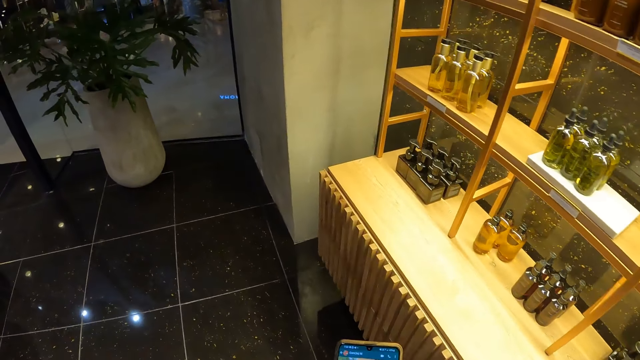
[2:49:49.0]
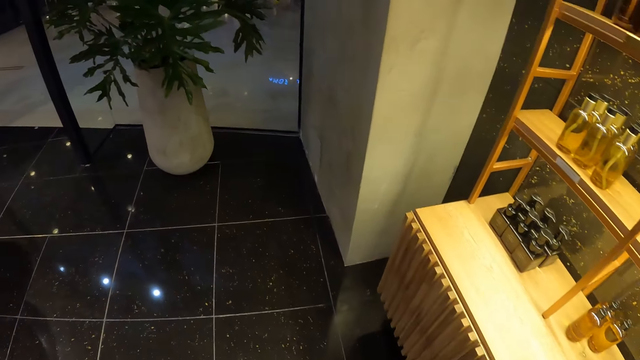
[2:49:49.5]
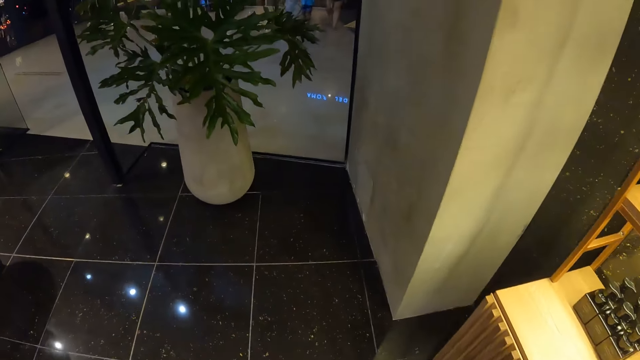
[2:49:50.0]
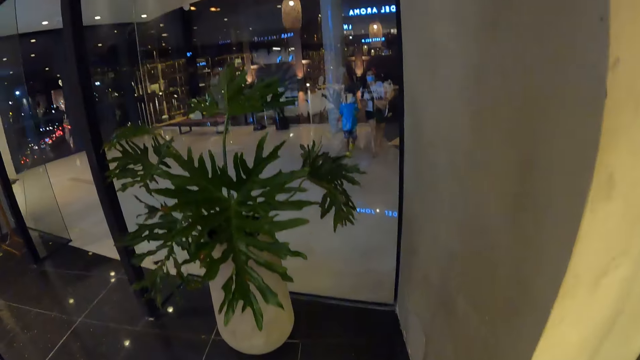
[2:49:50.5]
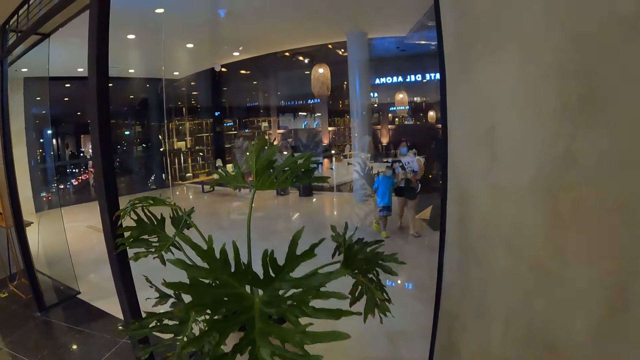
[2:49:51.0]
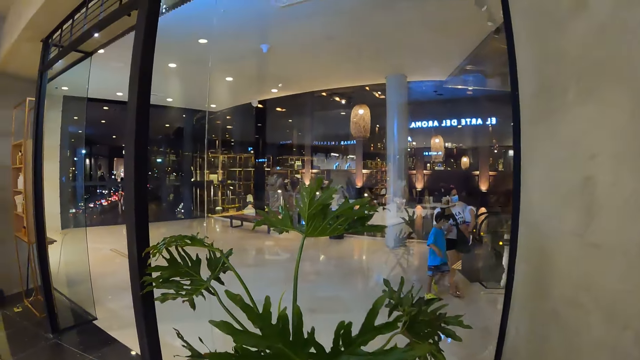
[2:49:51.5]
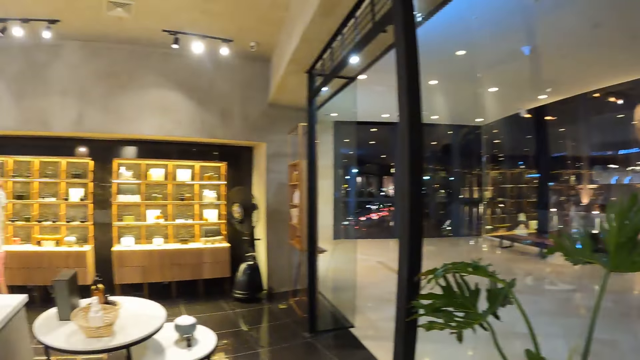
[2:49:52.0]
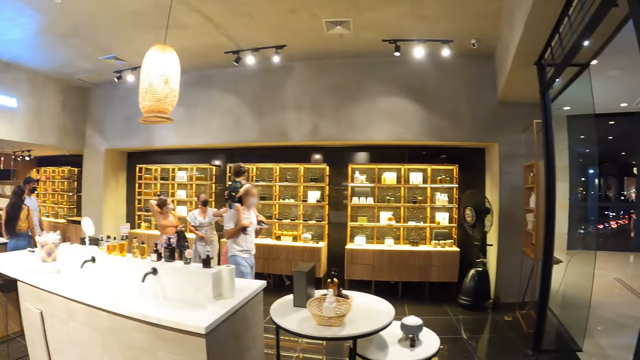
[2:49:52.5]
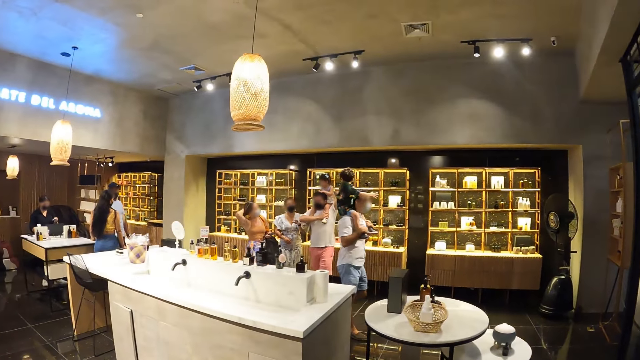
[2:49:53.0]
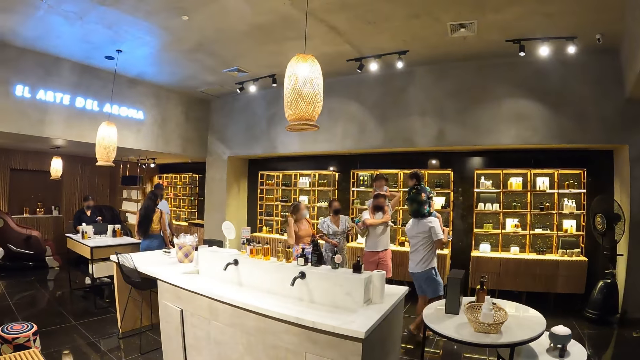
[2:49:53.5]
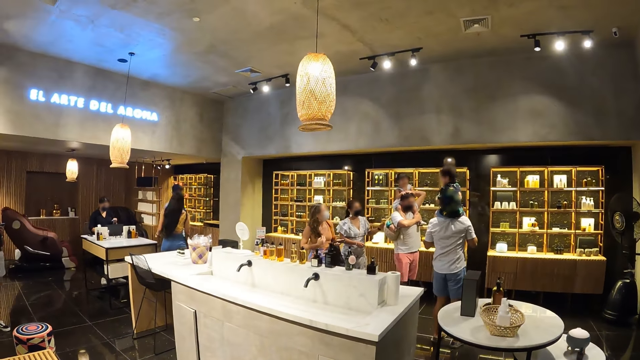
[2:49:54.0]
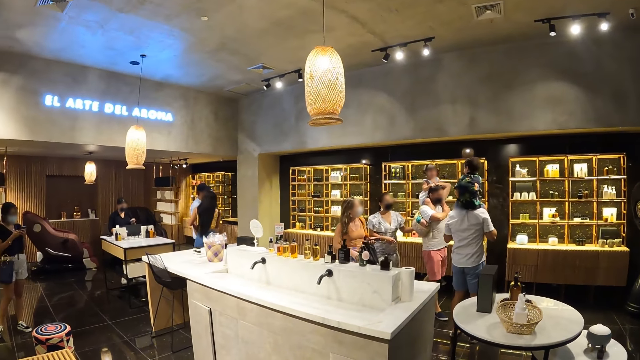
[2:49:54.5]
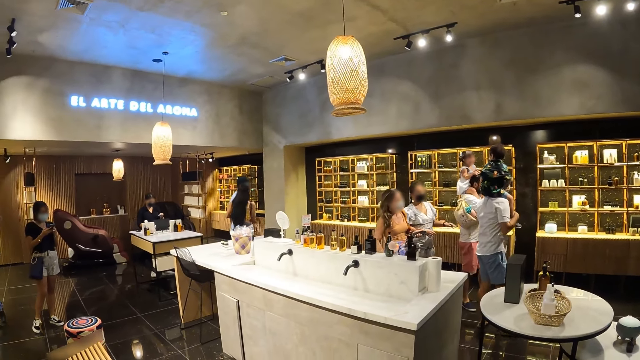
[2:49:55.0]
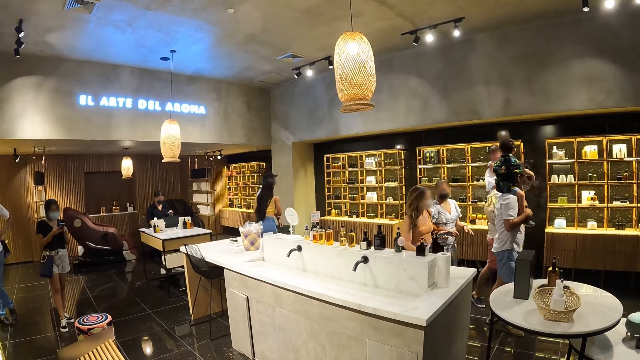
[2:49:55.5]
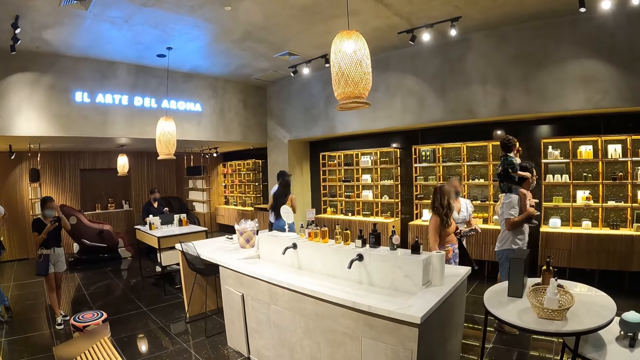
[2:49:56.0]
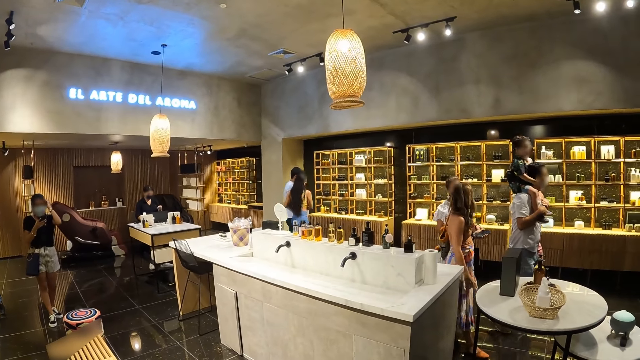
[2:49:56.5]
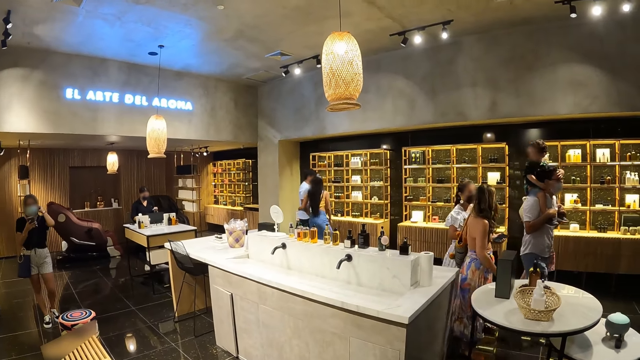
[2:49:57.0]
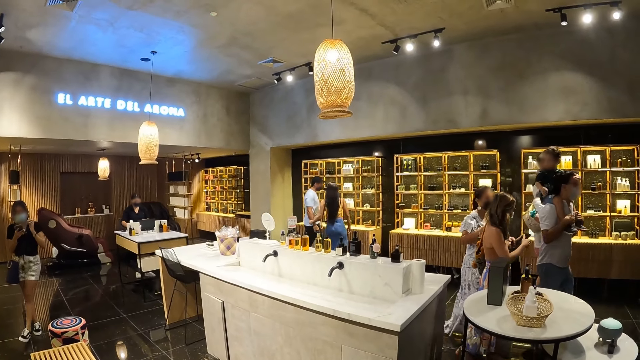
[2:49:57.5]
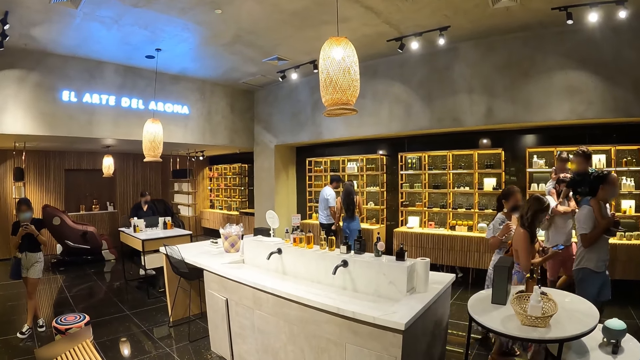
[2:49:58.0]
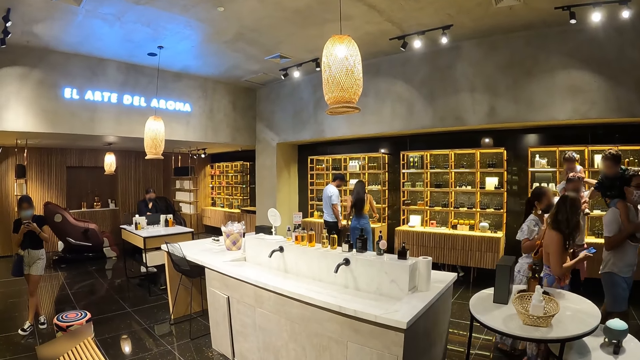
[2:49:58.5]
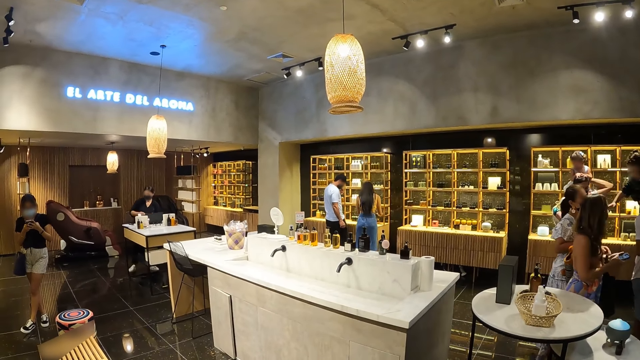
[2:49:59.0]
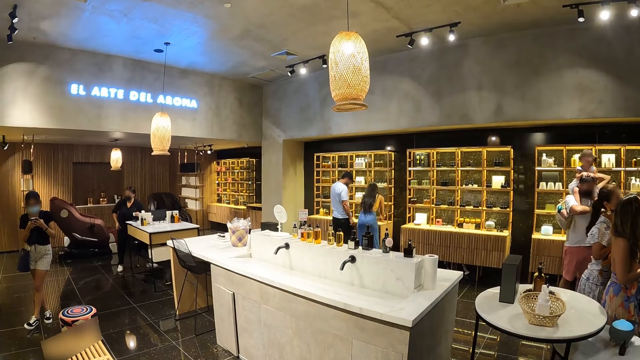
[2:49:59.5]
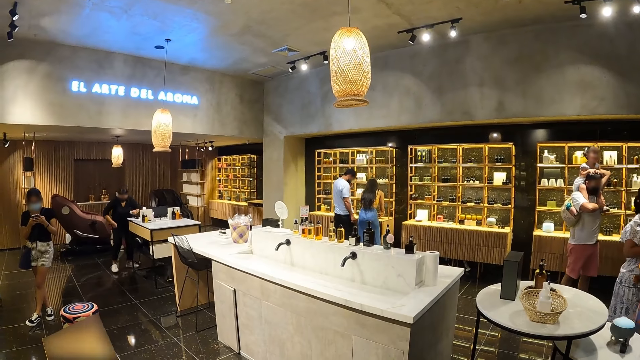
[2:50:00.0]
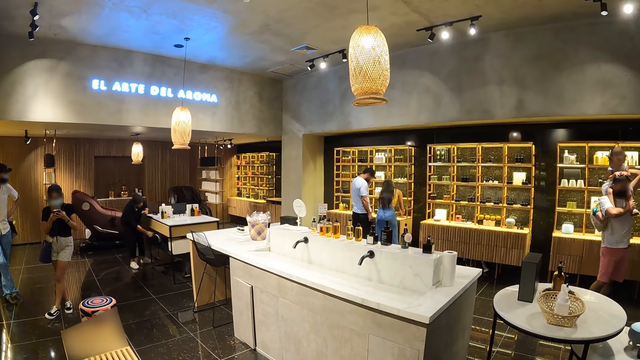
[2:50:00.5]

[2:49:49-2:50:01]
A woman interacts with a man, another woman and another man. The camera wearer looks round the room.

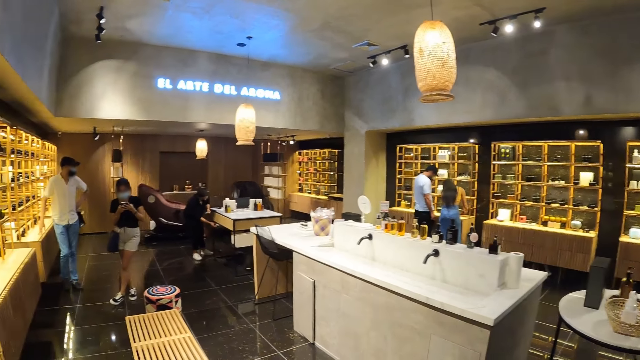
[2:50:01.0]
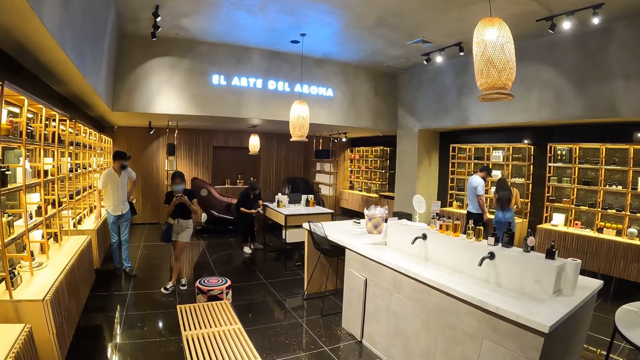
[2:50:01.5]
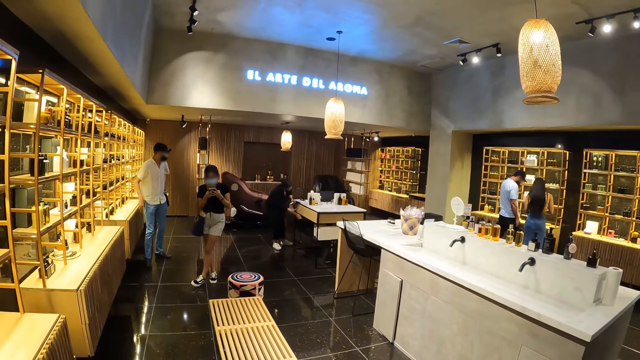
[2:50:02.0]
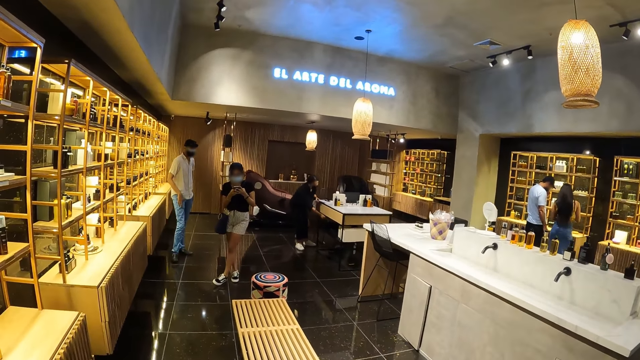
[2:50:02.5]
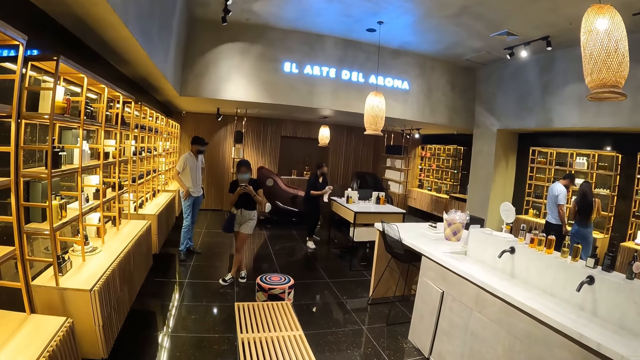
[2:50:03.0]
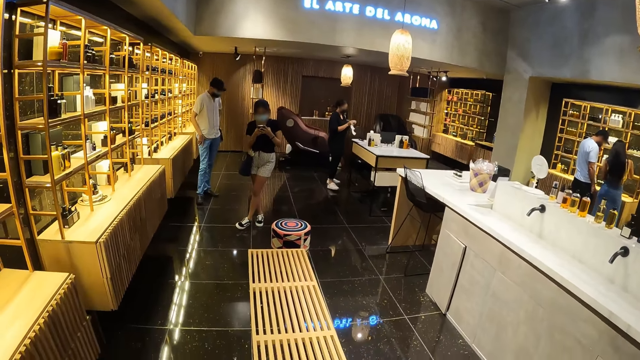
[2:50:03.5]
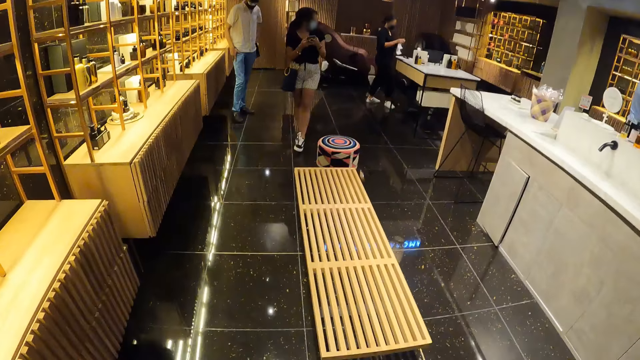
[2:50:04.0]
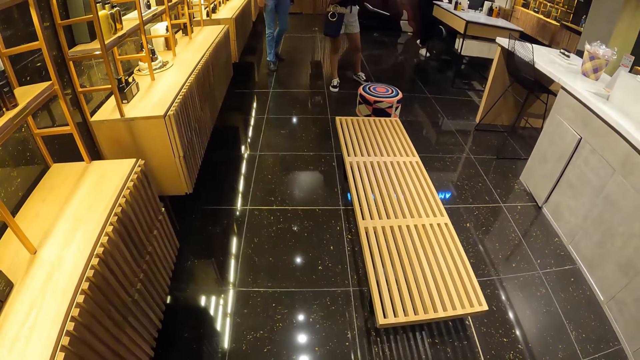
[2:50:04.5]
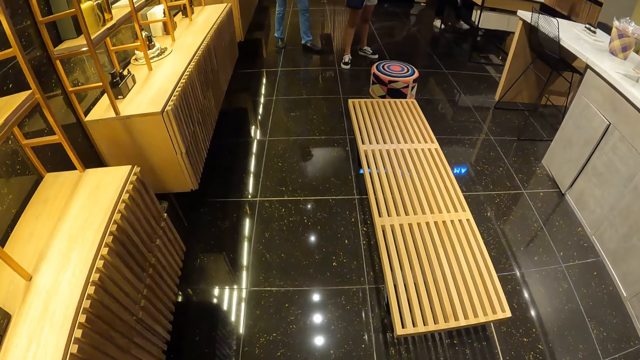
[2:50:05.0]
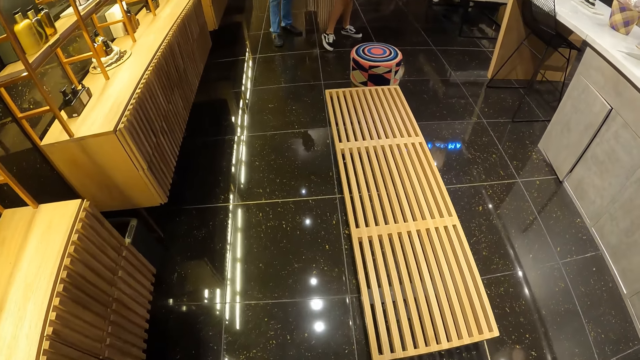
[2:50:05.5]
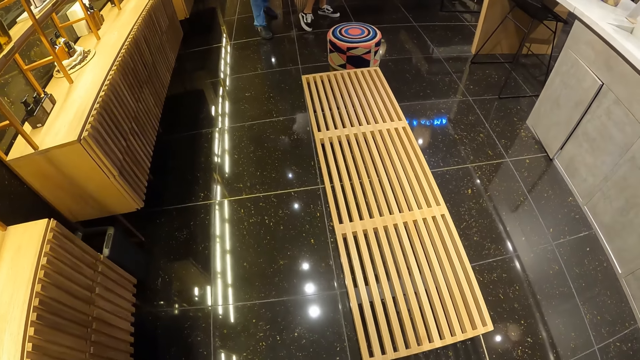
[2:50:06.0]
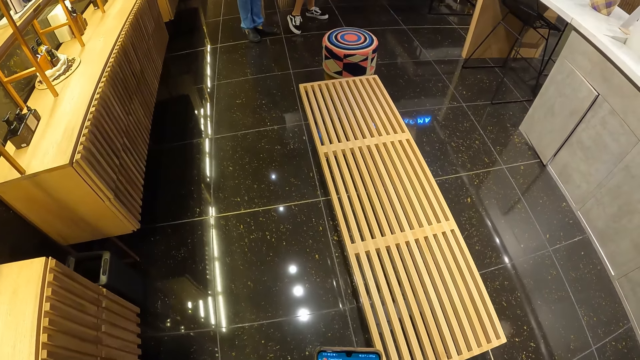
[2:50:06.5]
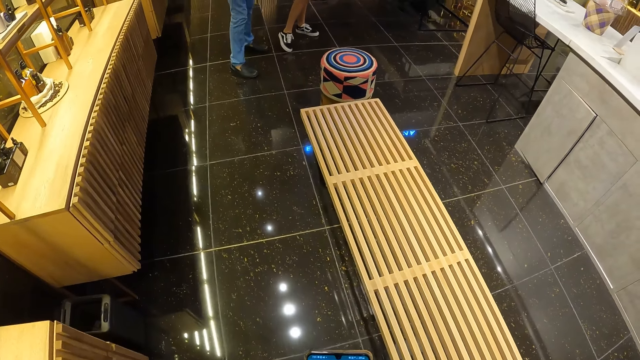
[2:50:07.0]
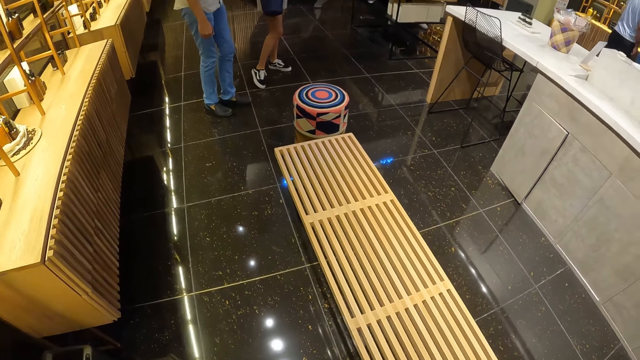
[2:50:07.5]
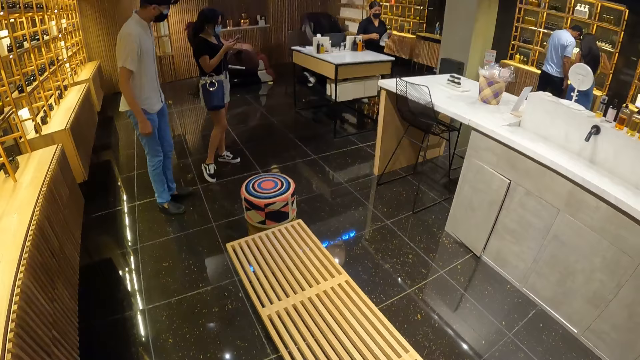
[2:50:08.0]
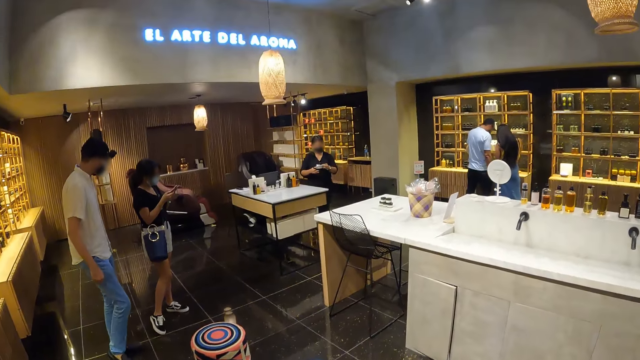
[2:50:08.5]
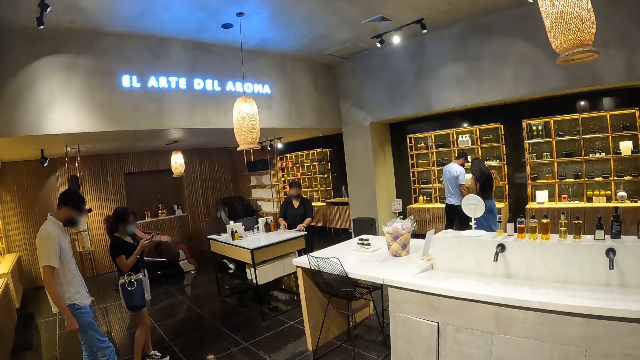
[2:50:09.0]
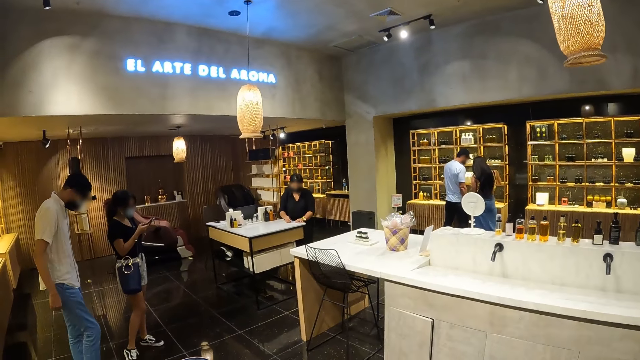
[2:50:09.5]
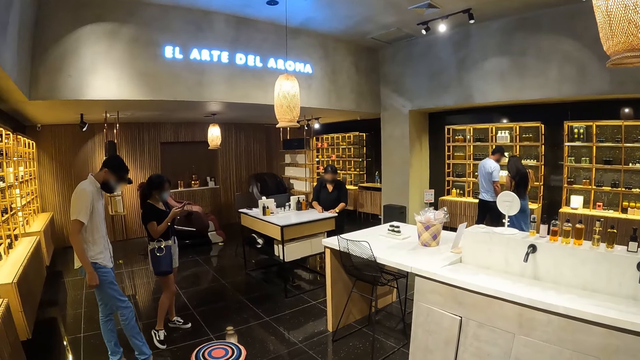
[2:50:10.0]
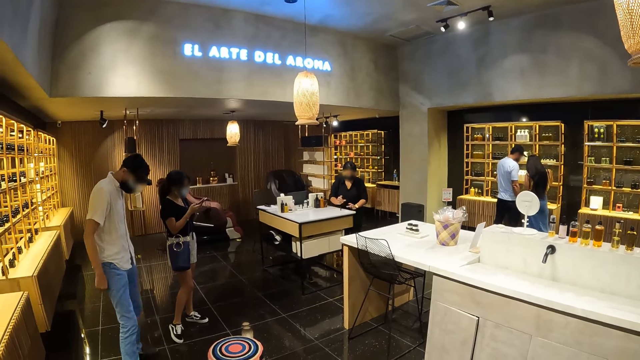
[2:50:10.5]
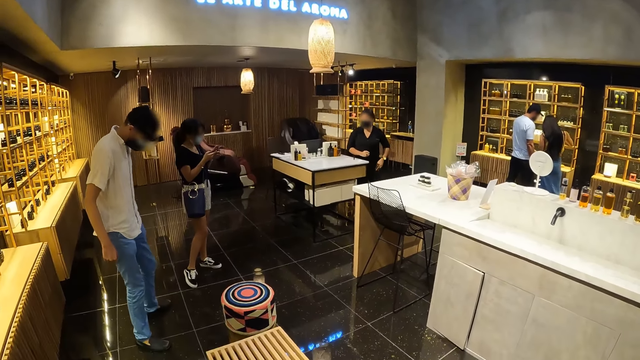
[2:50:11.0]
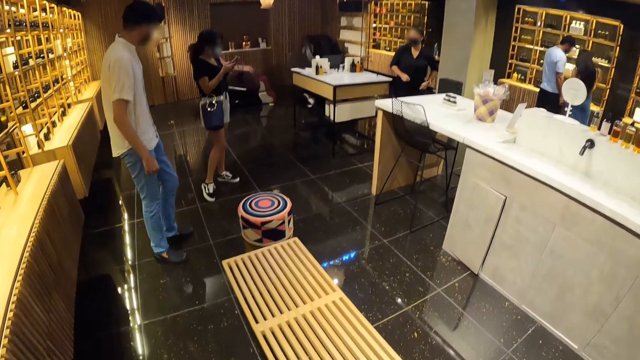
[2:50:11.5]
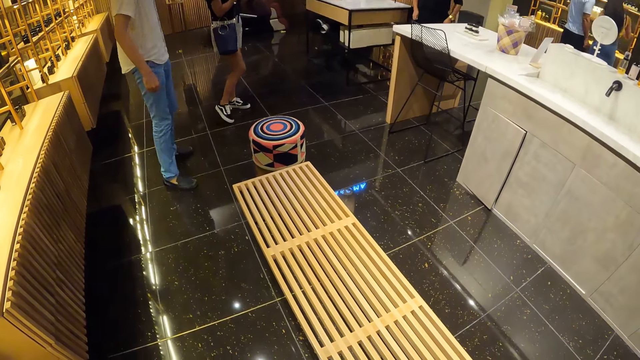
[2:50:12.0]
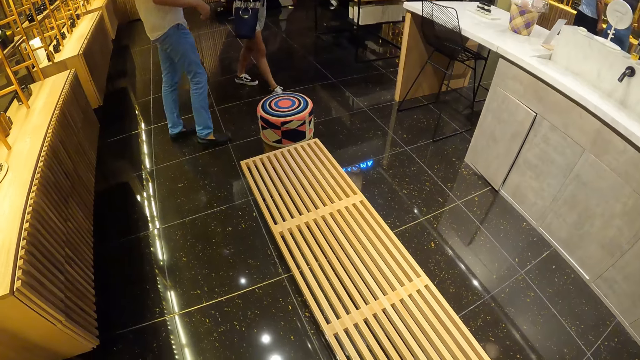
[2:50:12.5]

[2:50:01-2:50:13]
A person walks in the room. A woman interacts with another woman.
